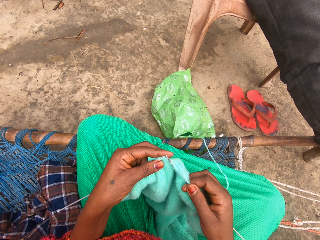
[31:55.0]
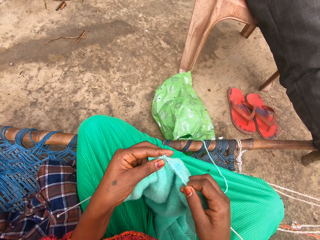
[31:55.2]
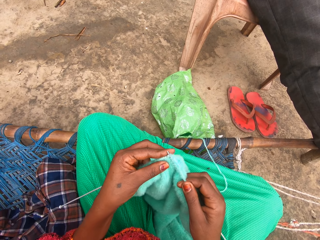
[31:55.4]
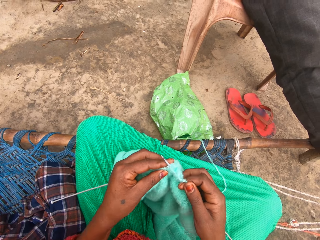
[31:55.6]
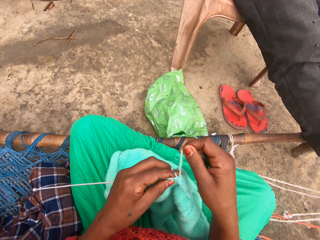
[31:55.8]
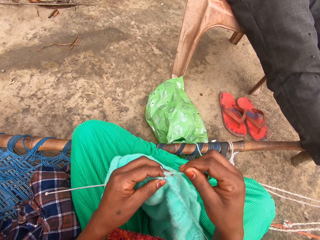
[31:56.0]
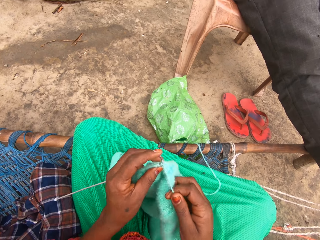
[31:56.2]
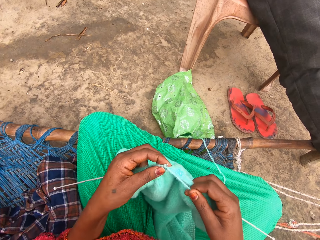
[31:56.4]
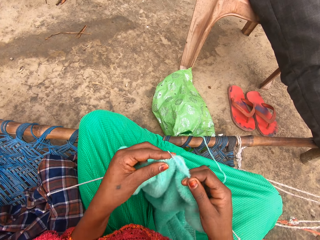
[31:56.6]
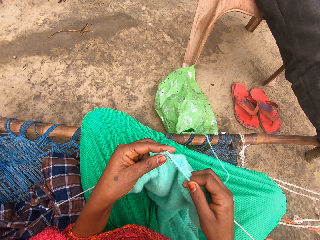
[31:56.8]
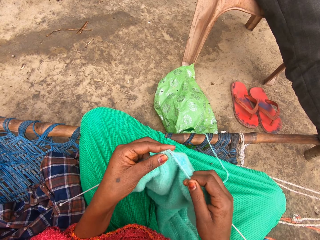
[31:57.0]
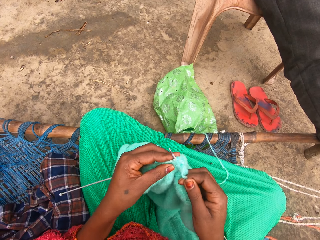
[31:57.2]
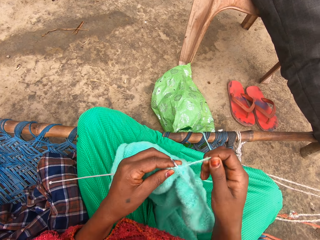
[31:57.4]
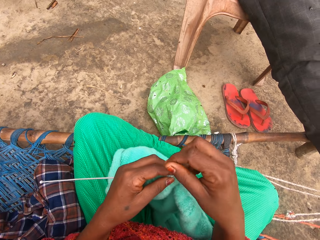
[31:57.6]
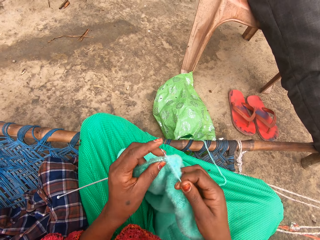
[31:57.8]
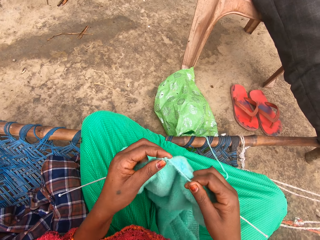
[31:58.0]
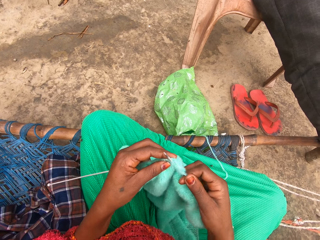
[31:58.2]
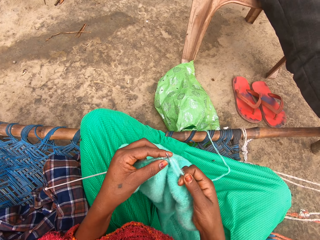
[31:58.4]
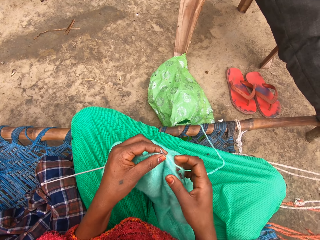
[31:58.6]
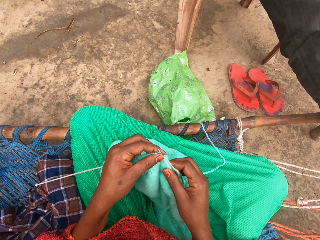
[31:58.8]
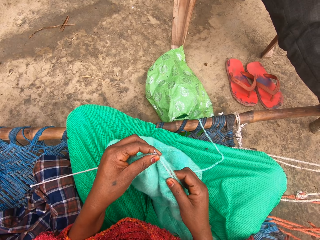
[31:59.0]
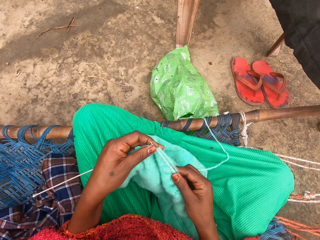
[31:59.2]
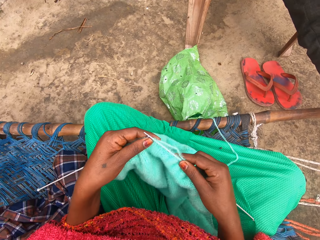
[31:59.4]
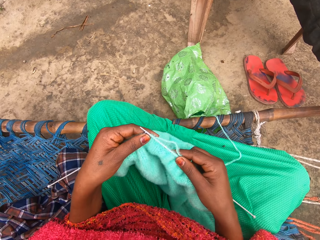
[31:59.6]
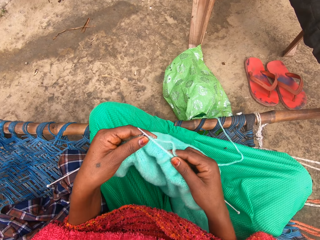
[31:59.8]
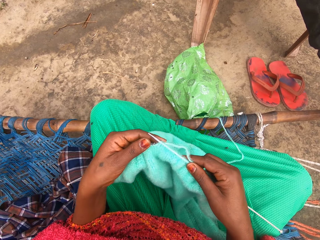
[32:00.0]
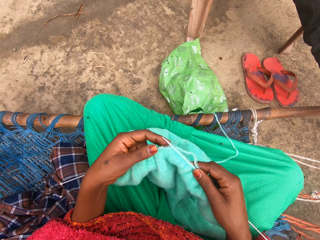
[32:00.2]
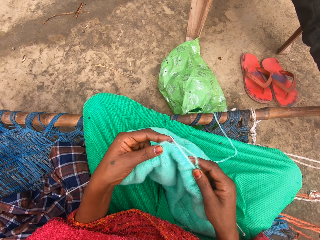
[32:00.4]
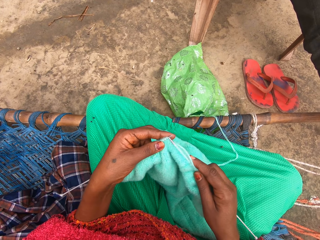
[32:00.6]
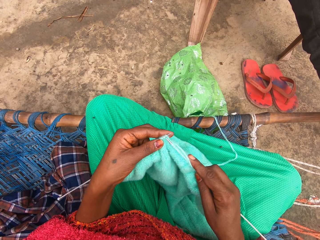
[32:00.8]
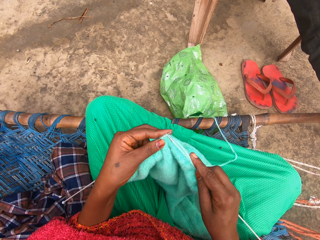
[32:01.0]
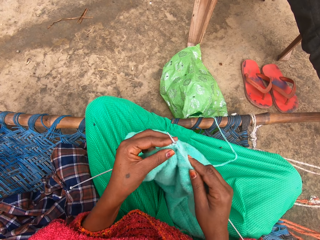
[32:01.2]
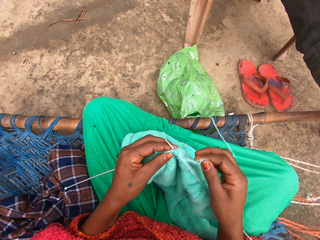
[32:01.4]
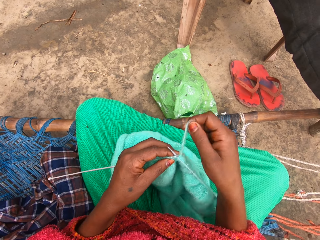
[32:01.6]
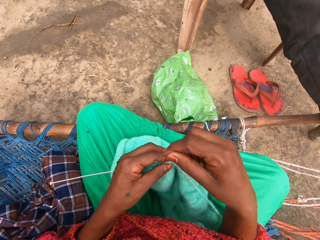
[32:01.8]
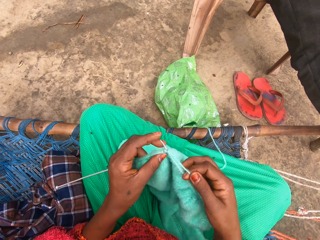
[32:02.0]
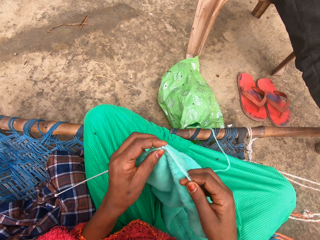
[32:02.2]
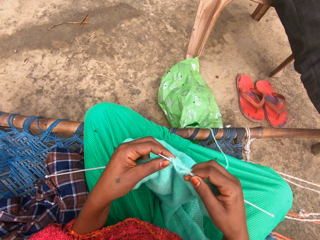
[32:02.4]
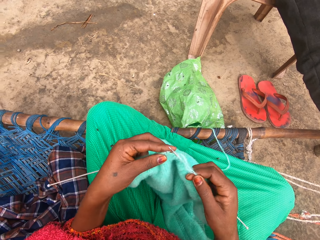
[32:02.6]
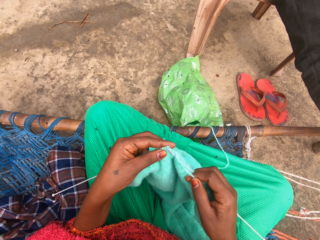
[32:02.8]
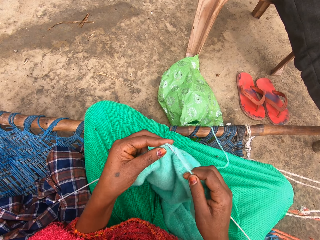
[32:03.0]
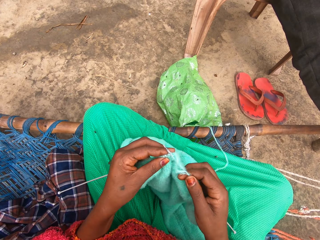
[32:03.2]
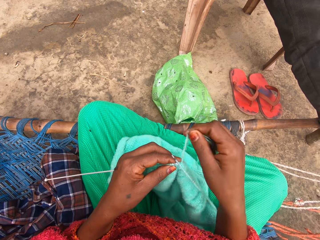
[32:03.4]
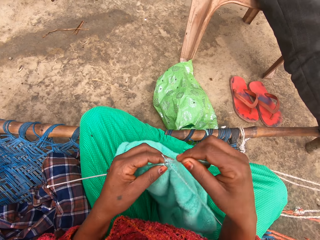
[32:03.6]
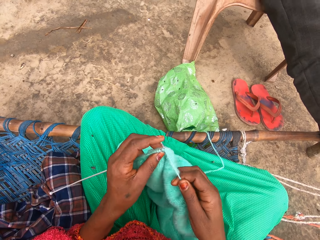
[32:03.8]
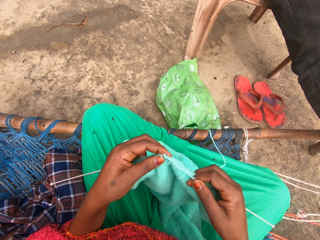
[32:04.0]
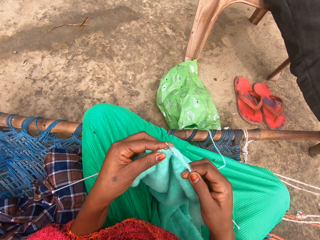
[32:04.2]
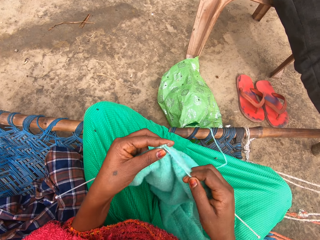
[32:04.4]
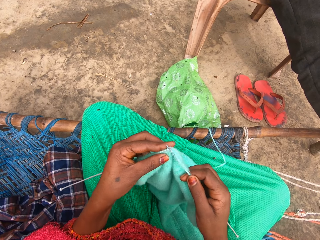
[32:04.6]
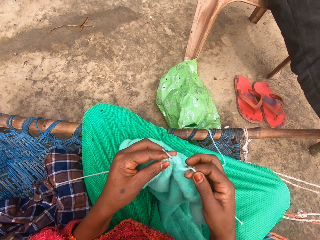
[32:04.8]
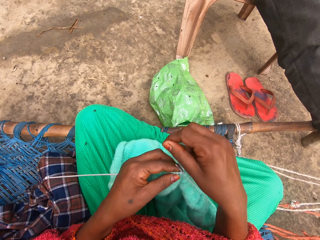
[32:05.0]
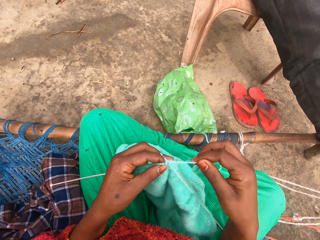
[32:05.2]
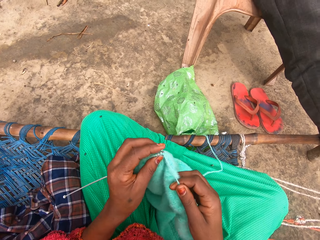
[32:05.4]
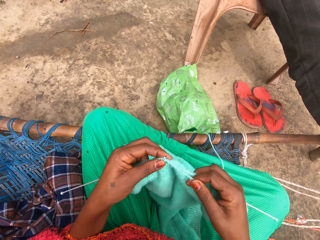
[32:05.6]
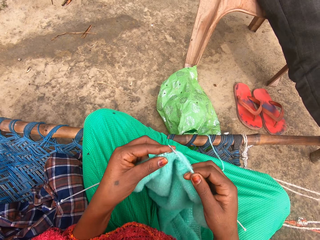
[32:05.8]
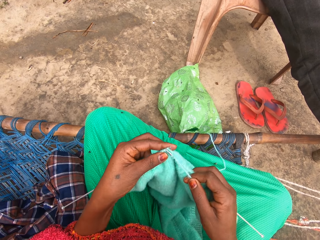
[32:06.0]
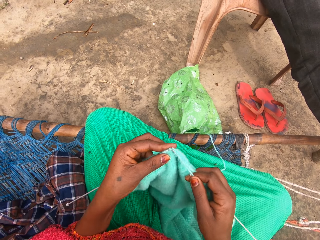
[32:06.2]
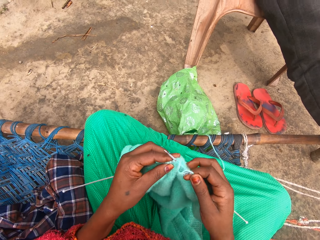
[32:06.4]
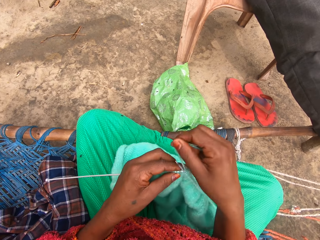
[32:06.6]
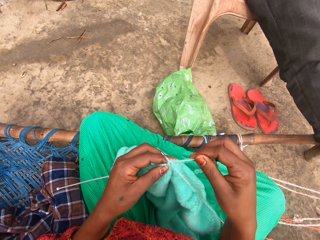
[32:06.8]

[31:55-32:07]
The camera wearer checks the knit in her hands. She knits with the yarn and knitting pin.

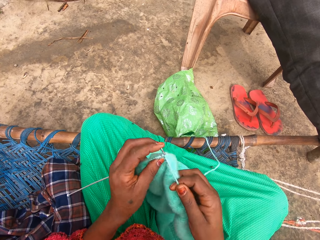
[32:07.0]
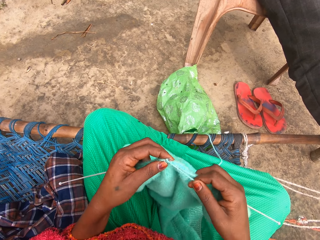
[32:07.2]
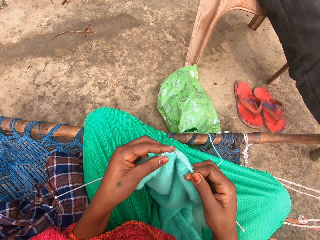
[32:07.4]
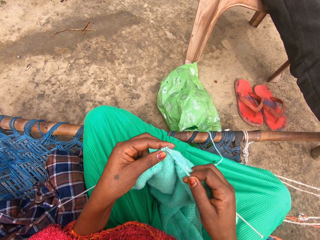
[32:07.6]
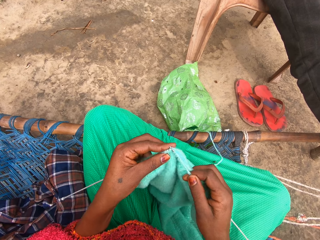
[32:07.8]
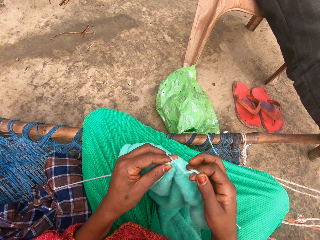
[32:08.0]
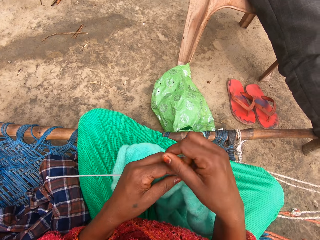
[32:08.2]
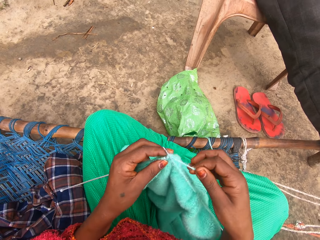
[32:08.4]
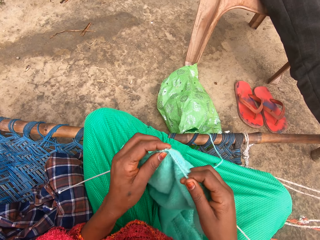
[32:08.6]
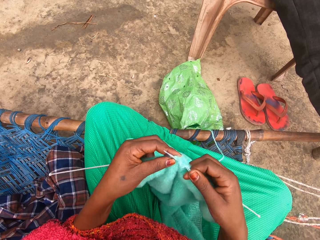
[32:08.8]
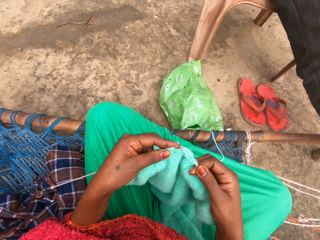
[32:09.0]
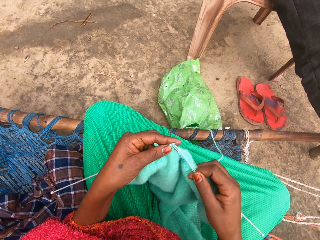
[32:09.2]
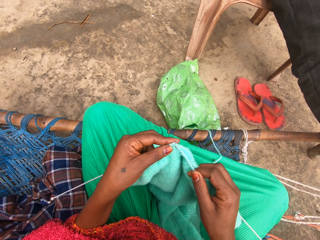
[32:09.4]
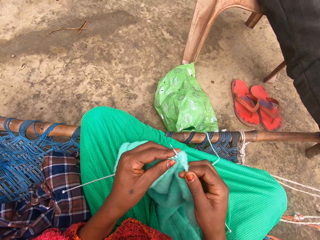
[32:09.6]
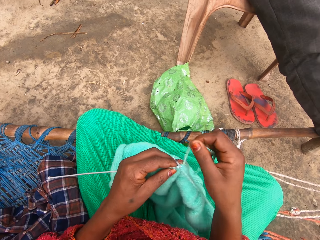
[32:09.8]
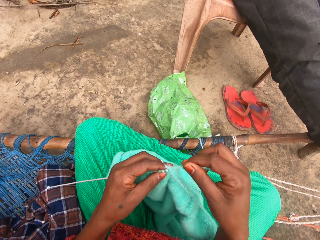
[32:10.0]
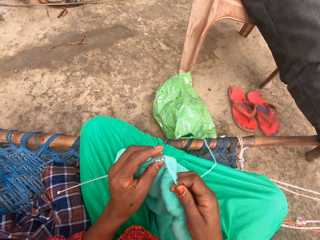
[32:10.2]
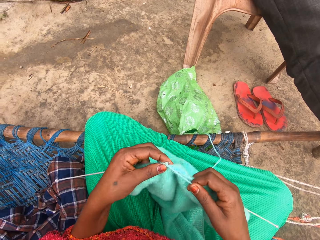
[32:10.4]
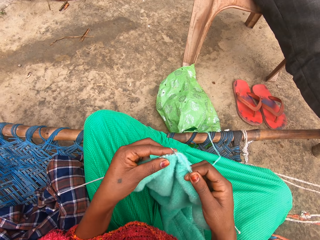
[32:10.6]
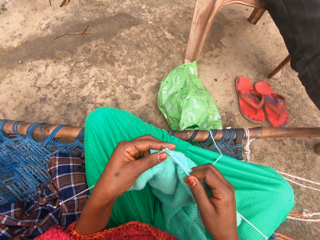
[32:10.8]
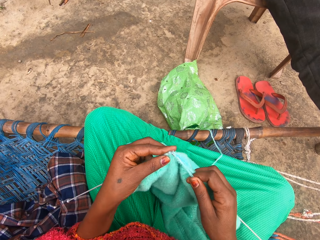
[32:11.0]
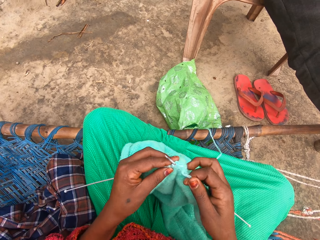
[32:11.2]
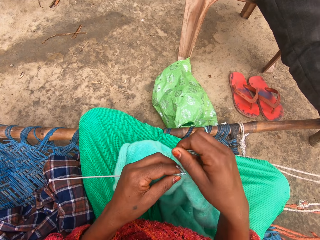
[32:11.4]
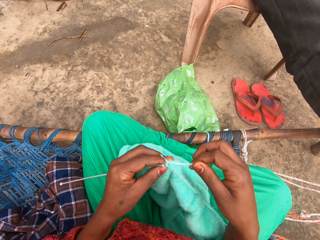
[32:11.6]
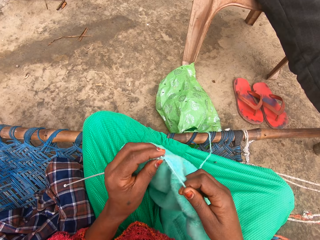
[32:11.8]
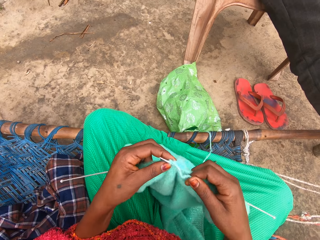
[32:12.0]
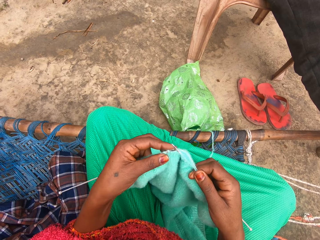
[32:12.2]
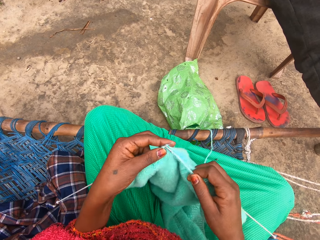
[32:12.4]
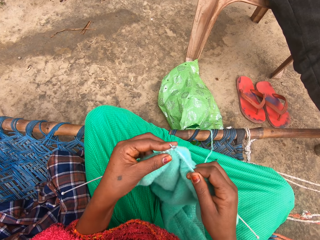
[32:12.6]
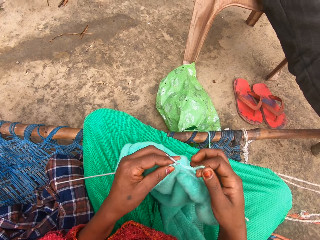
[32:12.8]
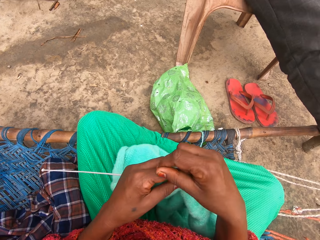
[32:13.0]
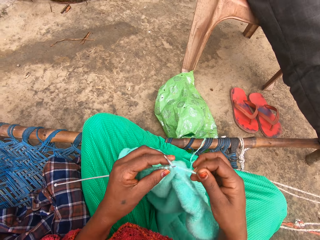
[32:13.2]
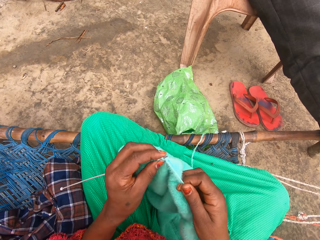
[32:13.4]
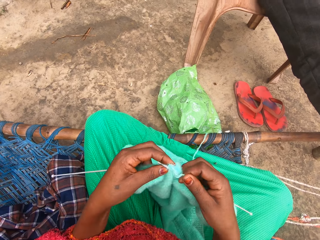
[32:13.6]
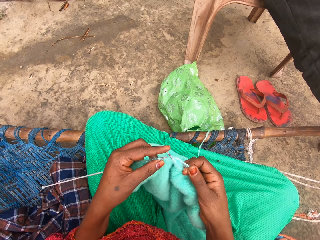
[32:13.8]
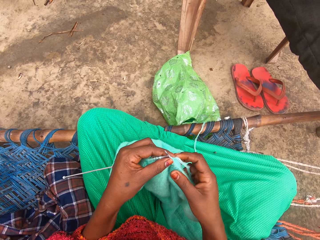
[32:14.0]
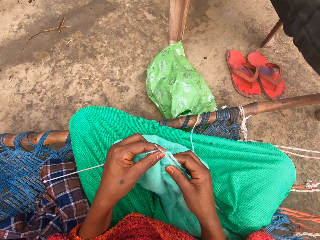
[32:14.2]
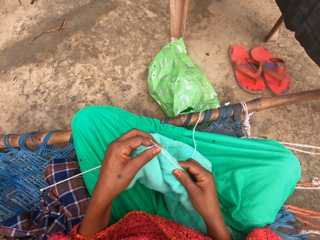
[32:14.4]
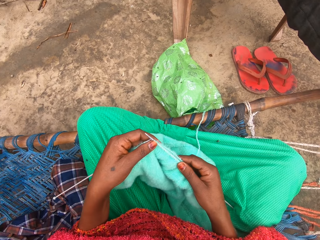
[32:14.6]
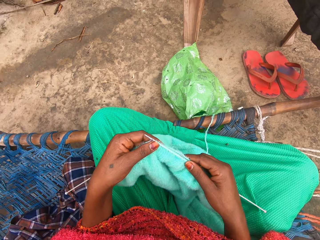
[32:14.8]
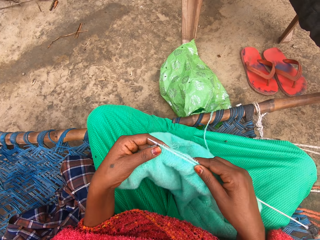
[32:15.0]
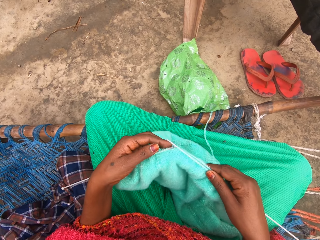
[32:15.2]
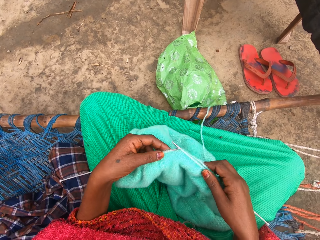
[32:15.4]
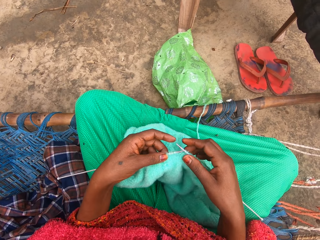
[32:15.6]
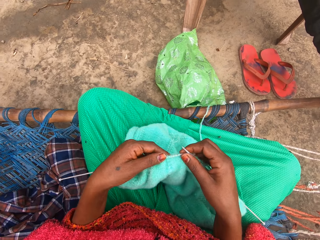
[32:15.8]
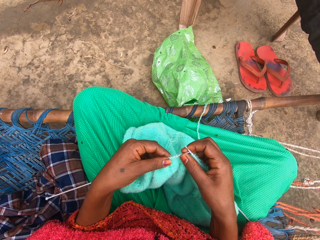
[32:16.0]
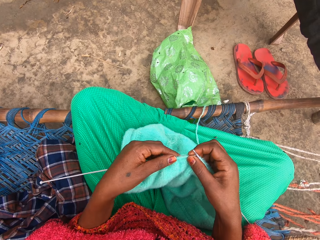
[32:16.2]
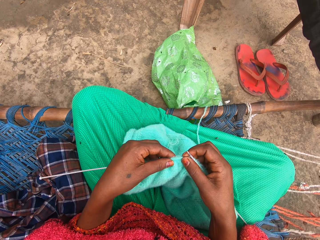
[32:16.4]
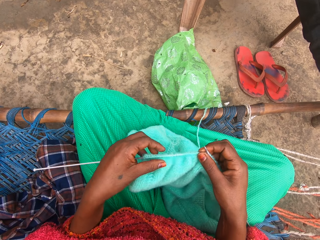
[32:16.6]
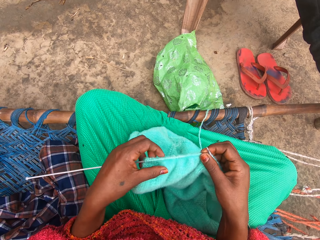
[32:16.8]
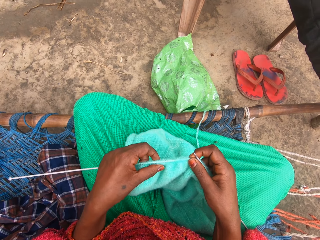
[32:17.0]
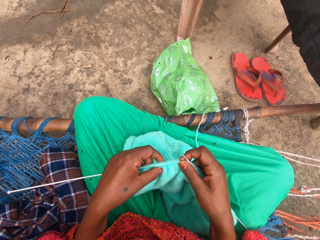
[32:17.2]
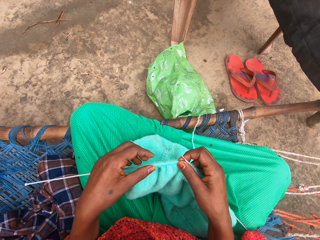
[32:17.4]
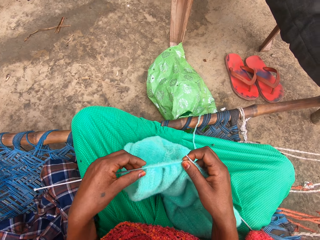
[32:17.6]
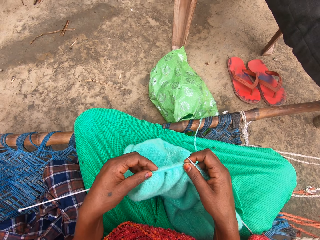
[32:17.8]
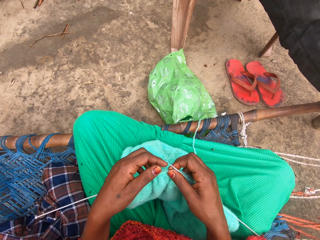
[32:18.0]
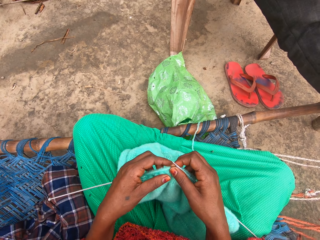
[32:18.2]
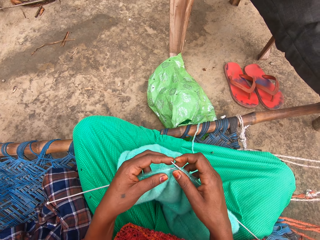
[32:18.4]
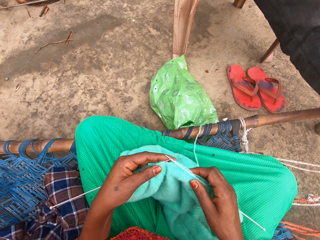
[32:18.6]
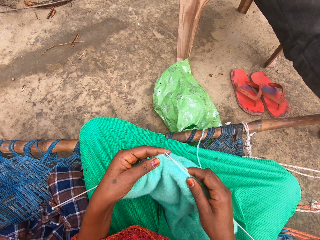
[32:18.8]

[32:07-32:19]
The camera wearer adjusts the knit on the knitting pin in her right hand. She adjusts the knit on the knitting pin in her left hand.
